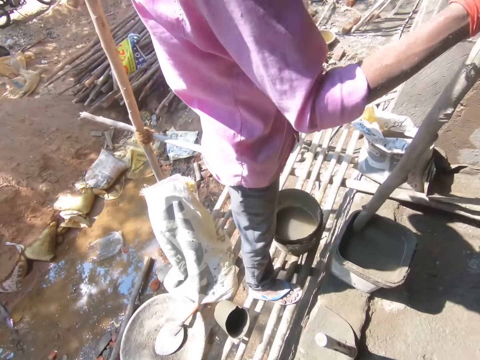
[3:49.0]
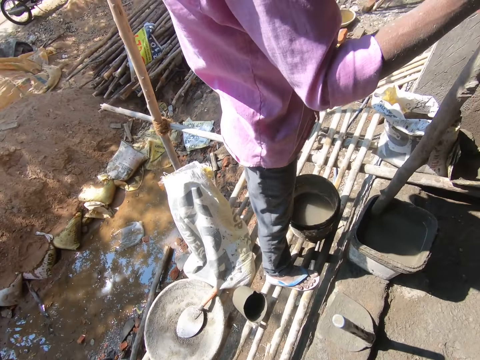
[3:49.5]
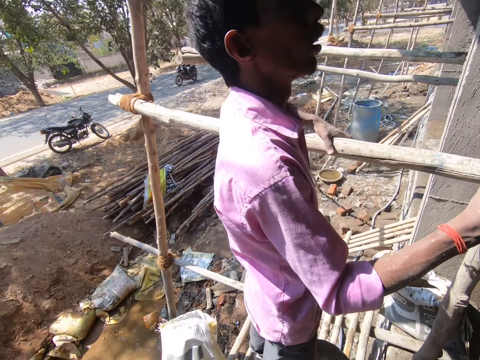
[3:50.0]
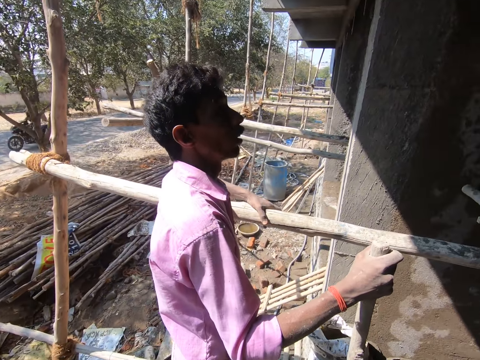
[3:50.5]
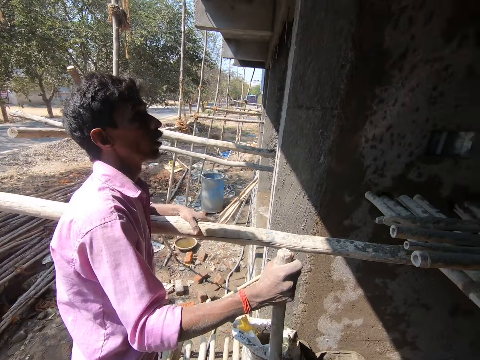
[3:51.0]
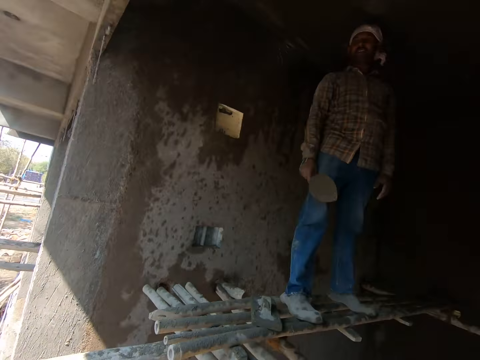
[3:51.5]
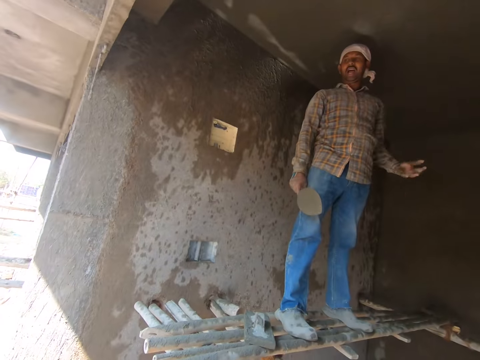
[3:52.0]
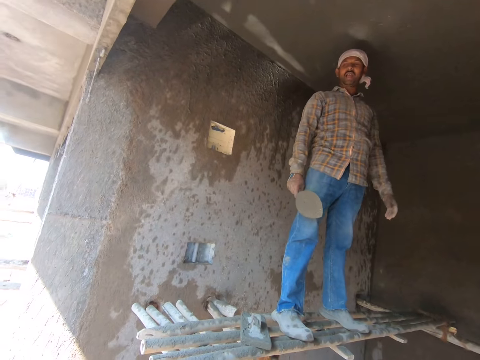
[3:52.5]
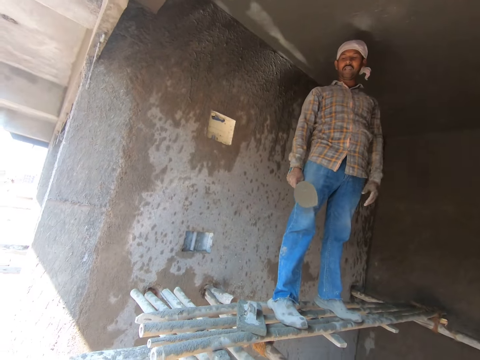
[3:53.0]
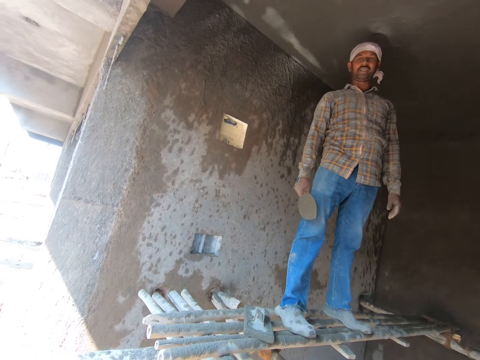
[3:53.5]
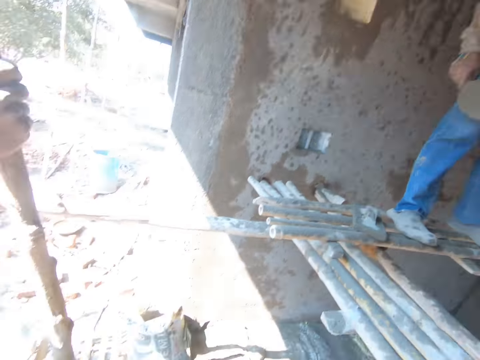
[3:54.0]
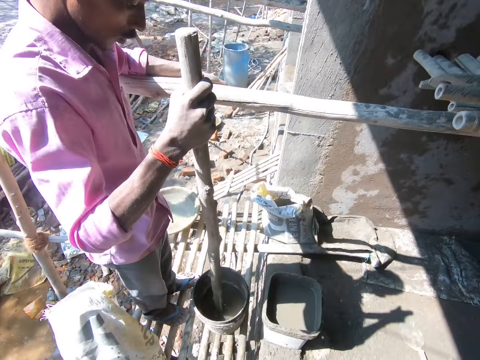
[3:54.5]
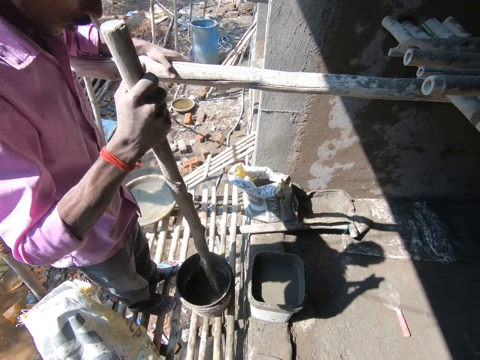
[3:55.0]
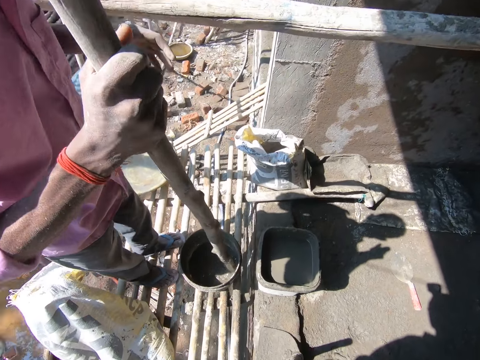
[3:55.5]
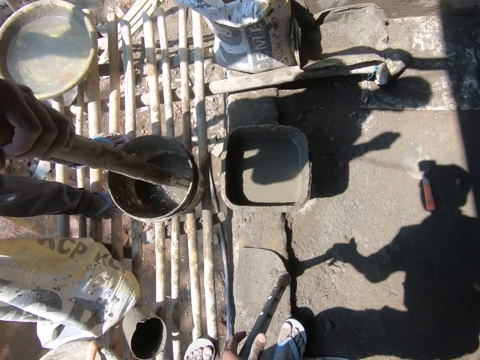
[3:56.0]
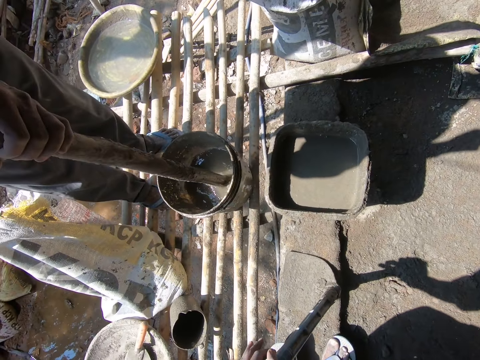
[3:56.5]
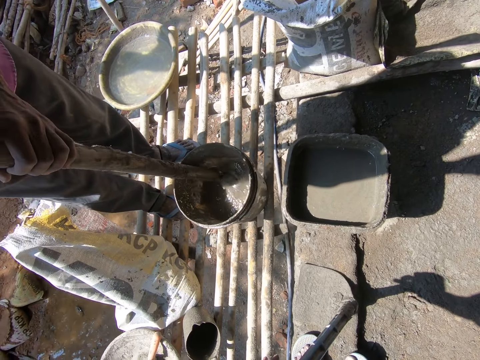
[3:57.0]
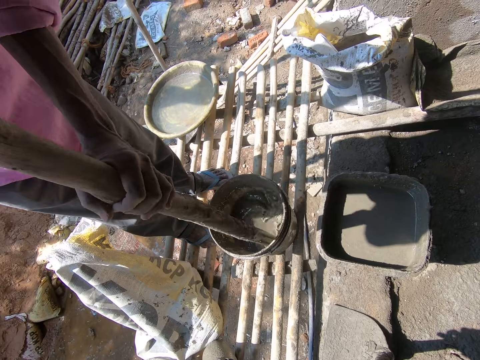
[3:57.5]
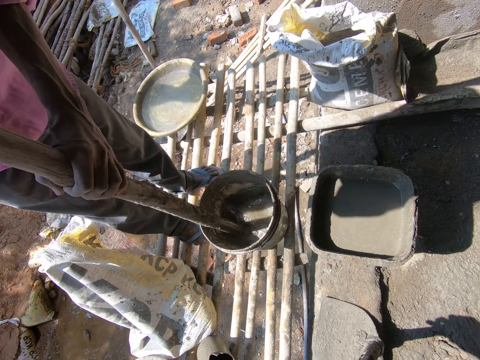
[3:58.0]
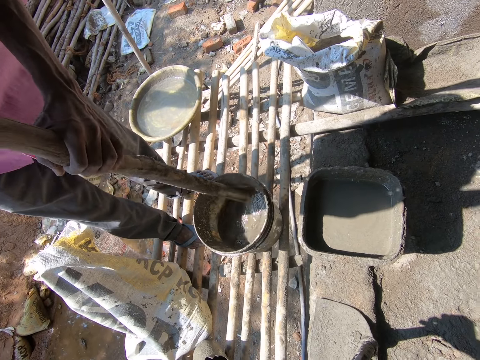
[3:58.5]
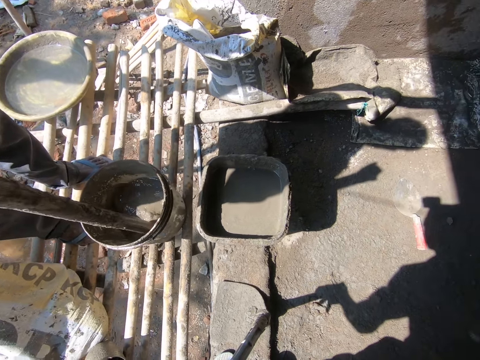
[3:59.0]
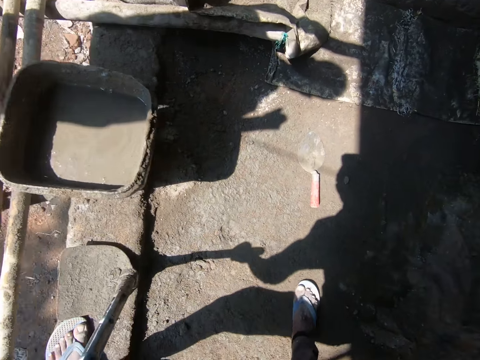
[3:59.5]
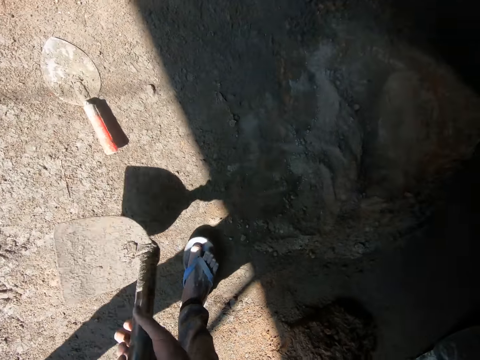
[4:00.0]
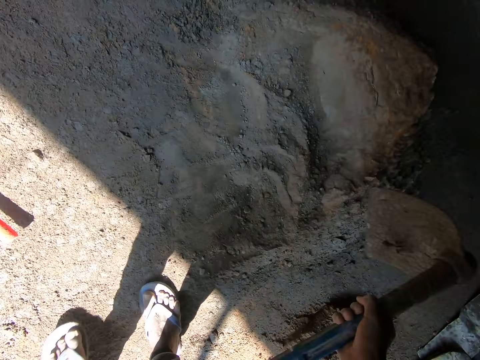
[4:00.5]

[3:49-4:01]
The camera wearer looks around. A man stirs the cement mixture in the bucket with a rod. The camera wearer converses with the man and another man. They mix the cement in the bucket with a wood. They move towards the cement and pick up a hoe on the floor.

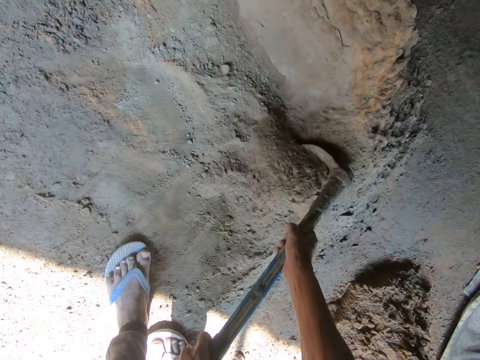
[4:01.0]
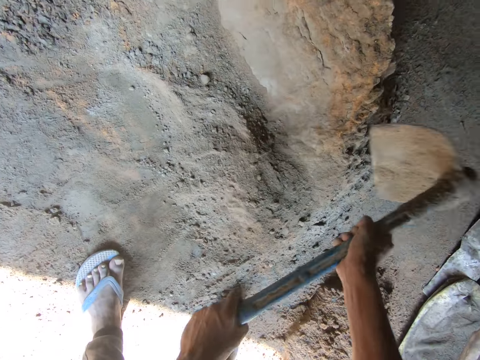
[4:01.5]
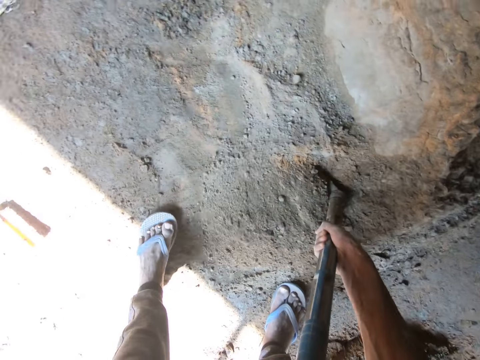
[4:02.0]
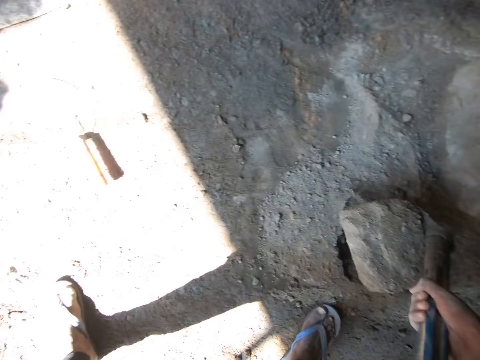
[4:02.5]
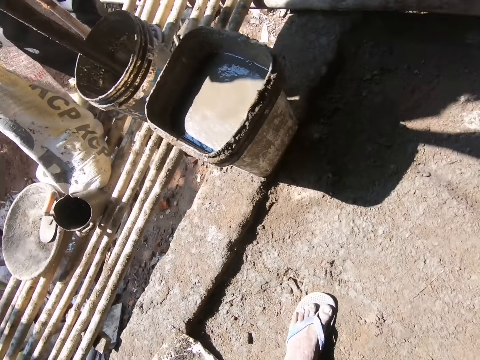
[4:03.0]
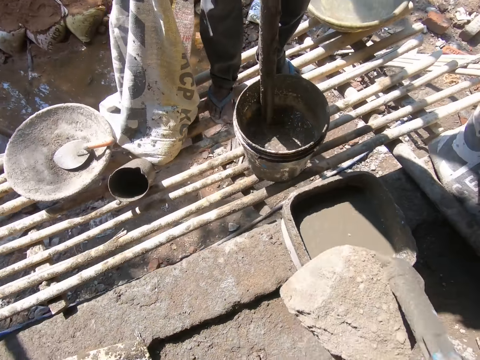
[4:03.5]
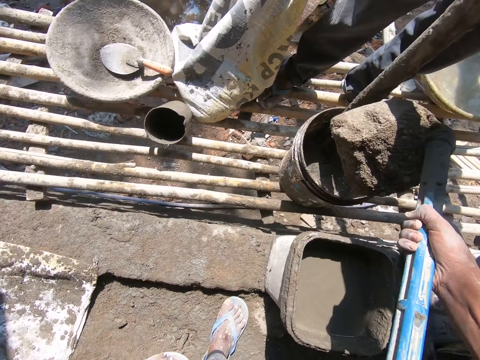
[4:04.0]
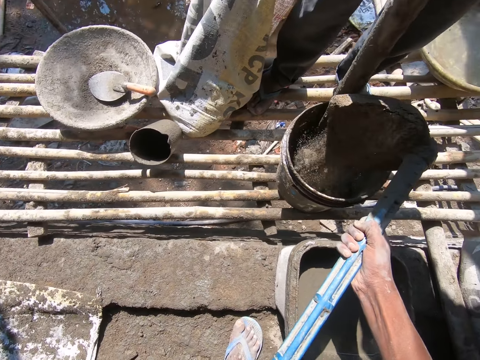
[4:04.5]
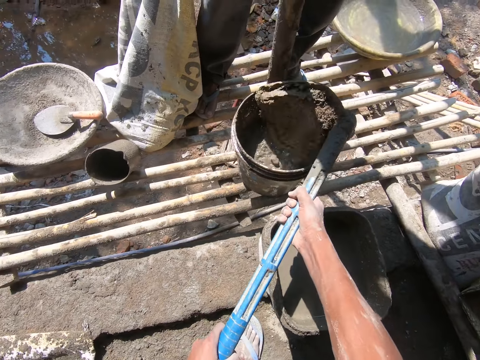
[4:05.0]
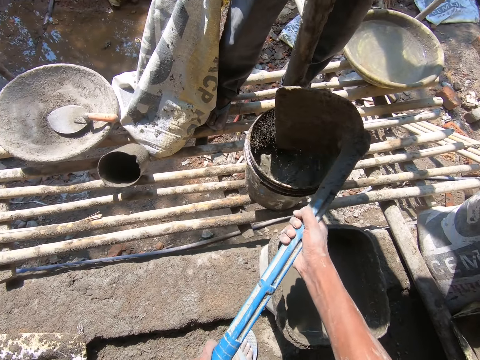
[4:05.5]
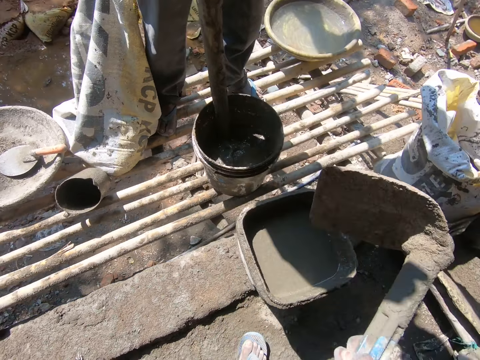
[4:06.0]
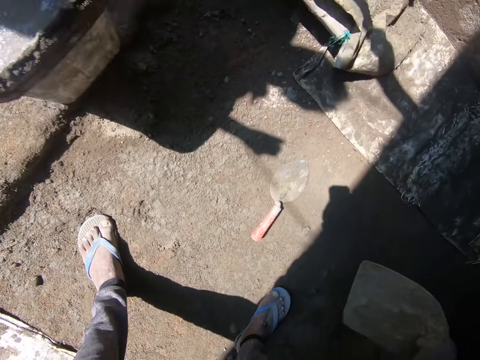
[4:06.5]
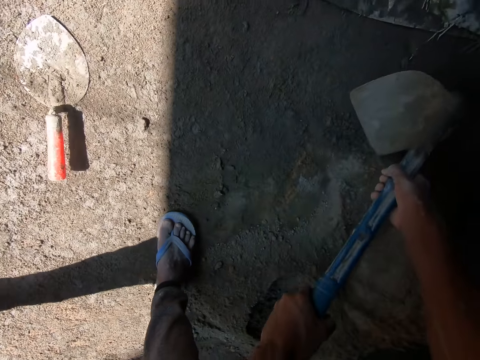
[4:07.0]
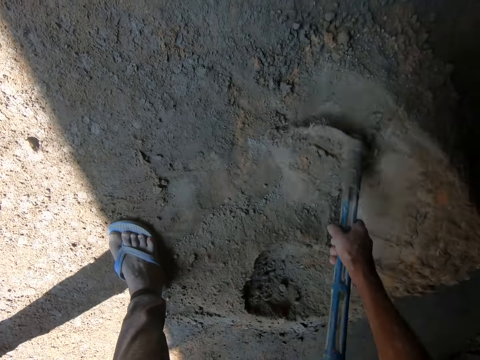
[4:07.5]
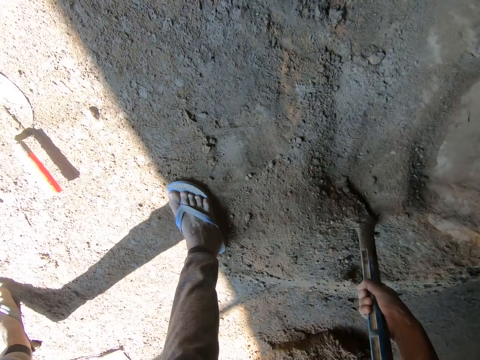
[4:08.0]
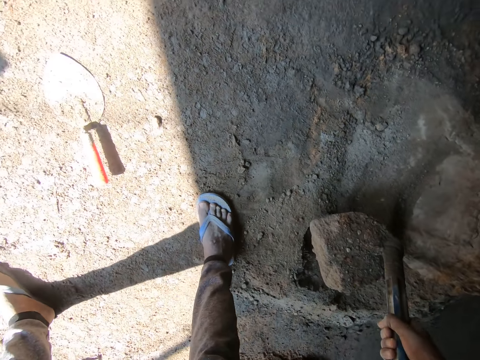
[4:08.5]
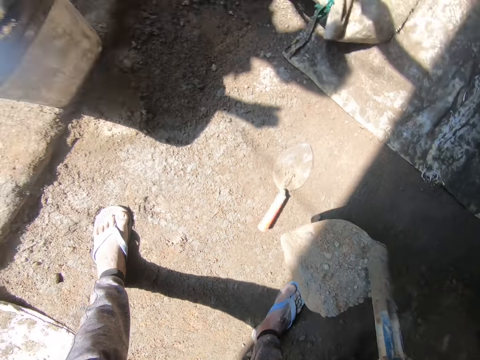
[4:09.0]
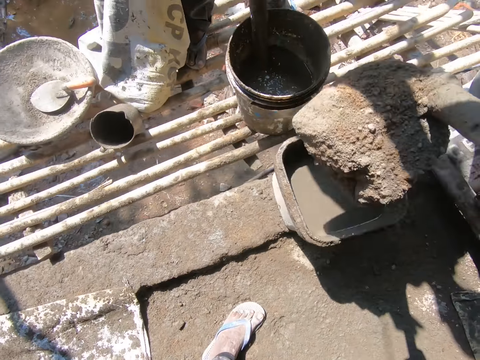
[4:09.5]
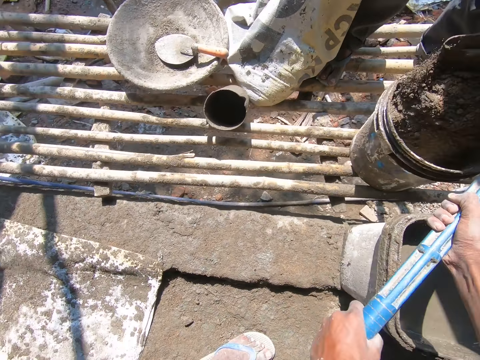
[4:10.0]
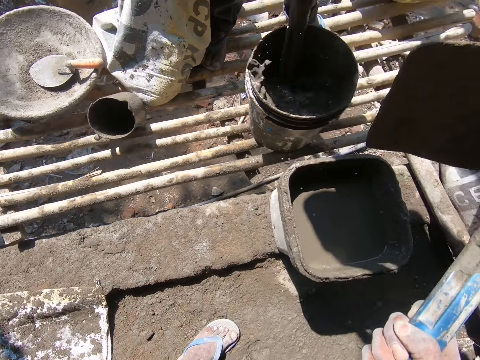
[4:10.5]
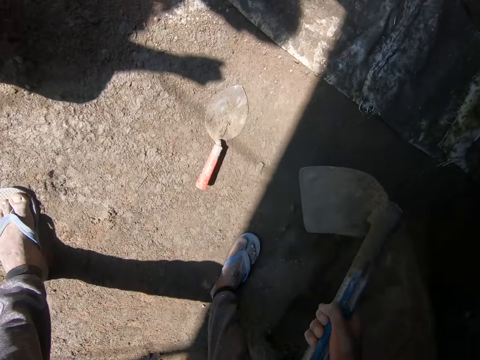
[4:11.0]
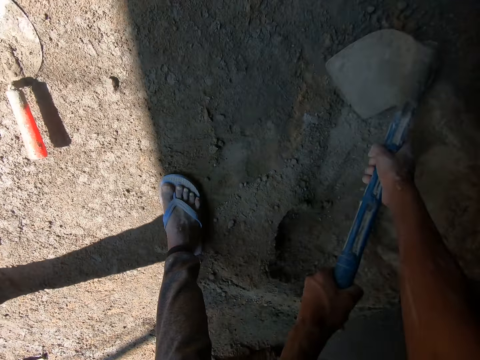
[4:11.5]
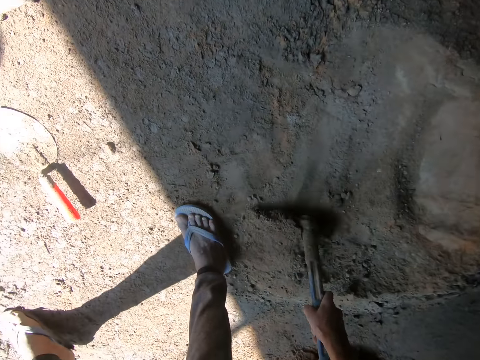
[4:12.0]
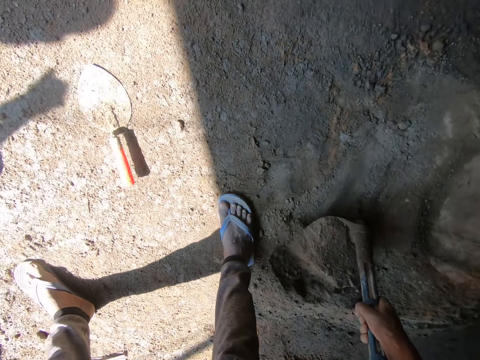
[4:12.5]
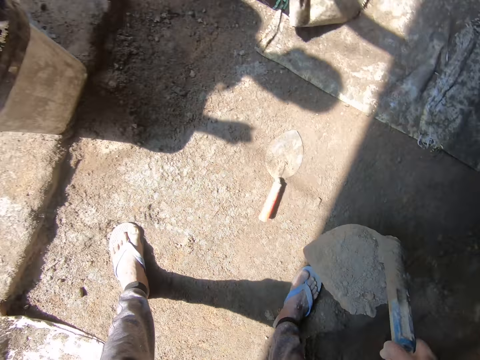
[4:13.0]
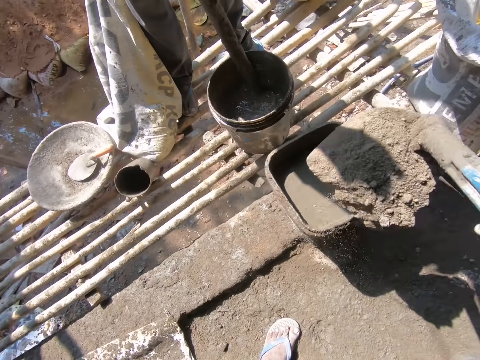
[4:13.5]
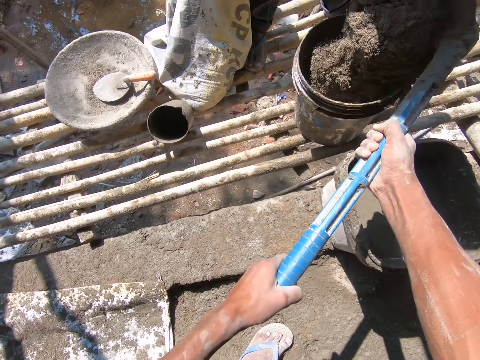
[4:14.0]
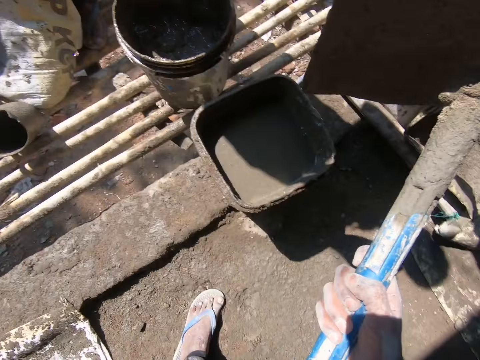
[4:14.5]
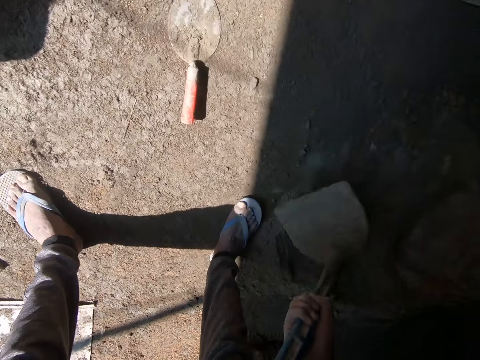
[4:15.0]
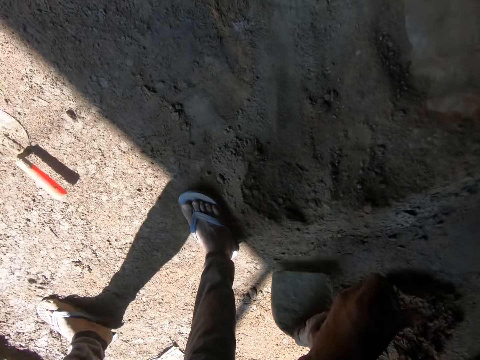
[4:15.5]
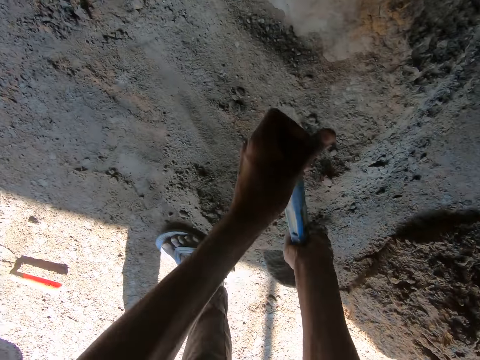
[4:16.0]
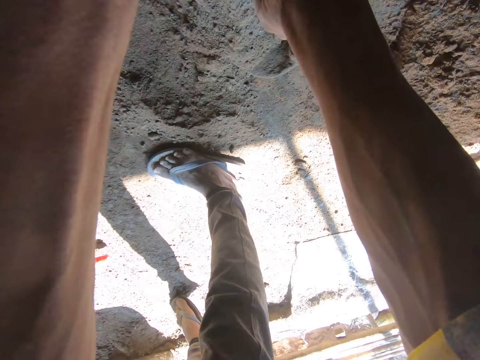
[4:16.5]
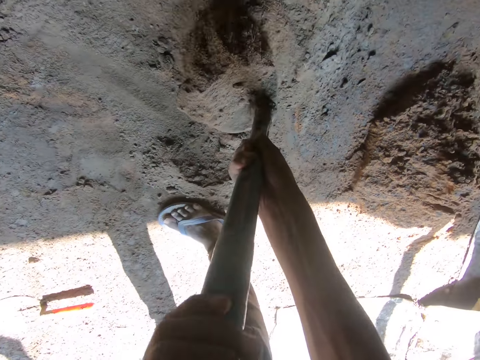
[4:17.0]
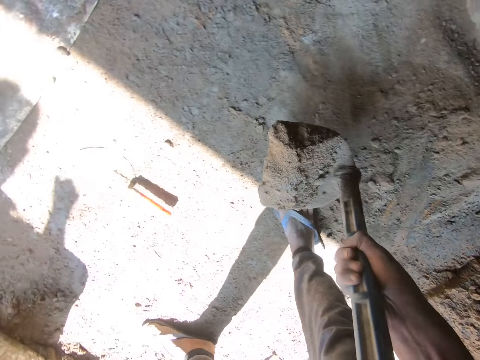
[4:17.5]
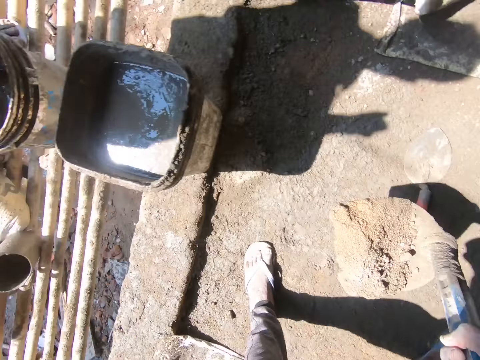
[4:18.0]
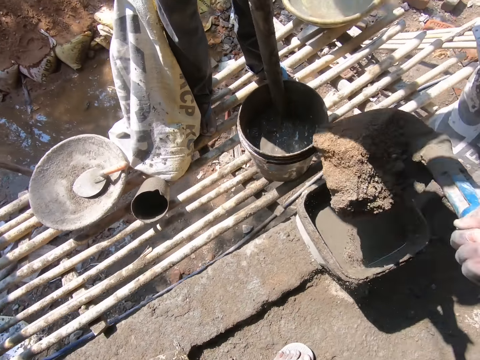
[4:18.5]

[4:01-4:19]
The camera wearer mixes the cement mixture on the floor with a hoe. They scoop the cement mixture on the floor with the hoe. They carry the cement. A man converses with another man. The camera wearer pours the cement in the mixture bucket on a stand. They scoop the cement mixture on the floor with the hoe. They pour the cement in the mixture bucket. They scoop the cement mixture on the floor with the hoe. They pour the cement in the mixture bucket. They scoop the cement mixture on the floor with the hoe.
